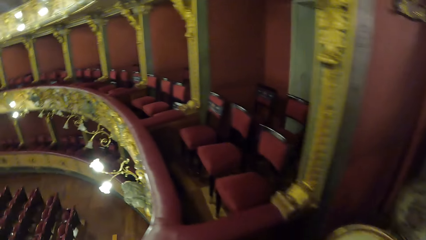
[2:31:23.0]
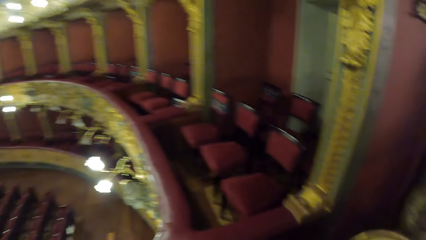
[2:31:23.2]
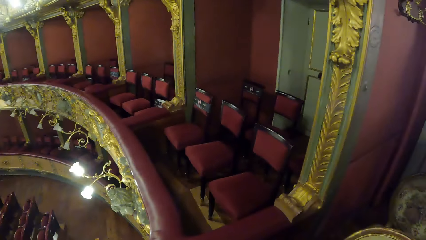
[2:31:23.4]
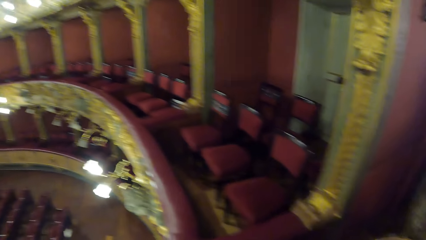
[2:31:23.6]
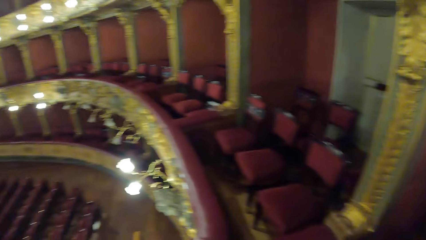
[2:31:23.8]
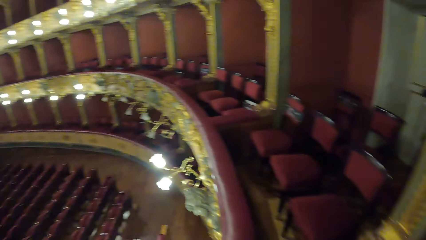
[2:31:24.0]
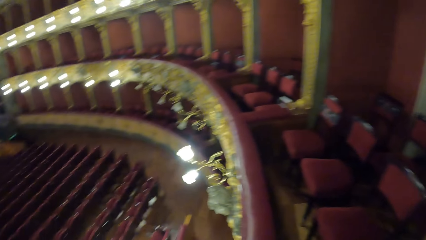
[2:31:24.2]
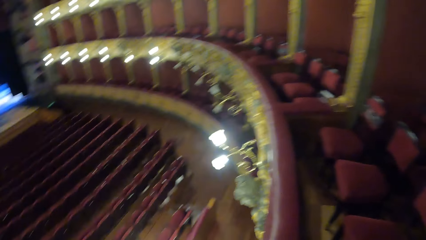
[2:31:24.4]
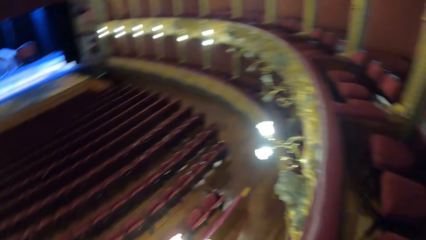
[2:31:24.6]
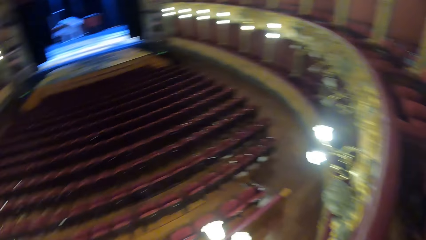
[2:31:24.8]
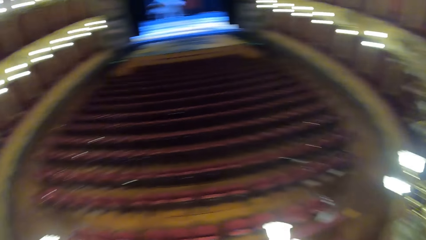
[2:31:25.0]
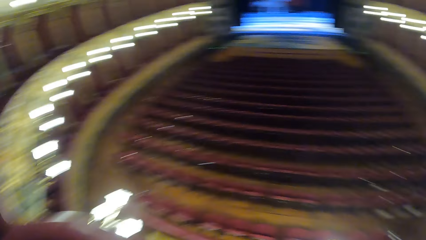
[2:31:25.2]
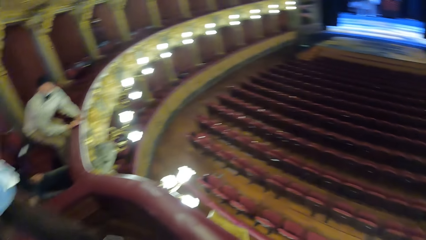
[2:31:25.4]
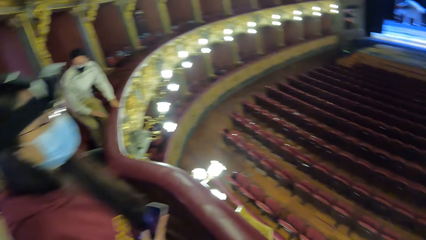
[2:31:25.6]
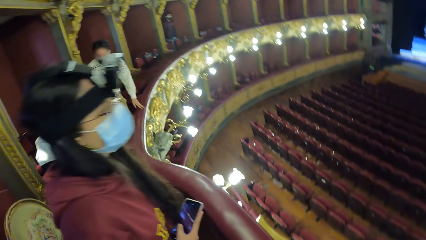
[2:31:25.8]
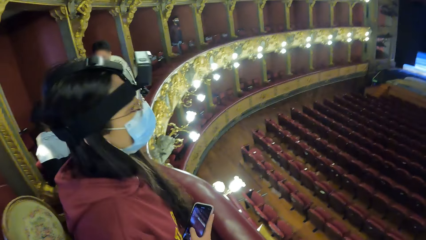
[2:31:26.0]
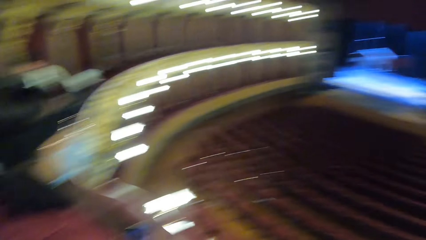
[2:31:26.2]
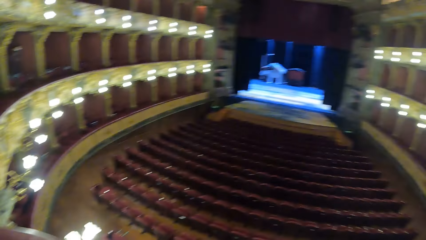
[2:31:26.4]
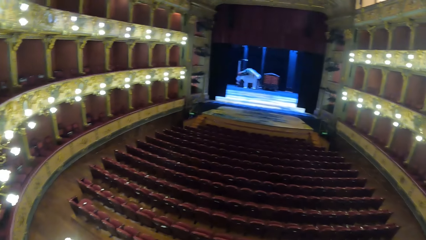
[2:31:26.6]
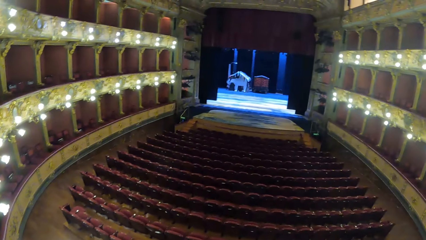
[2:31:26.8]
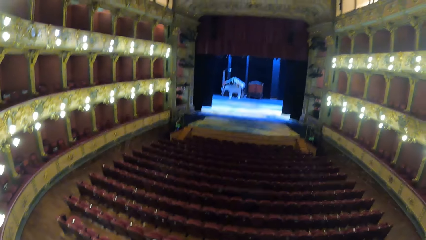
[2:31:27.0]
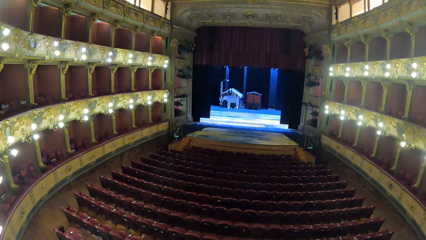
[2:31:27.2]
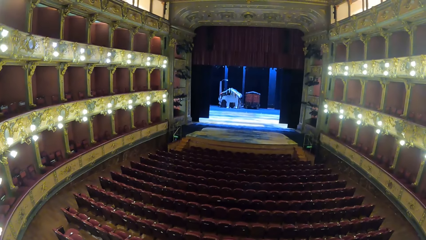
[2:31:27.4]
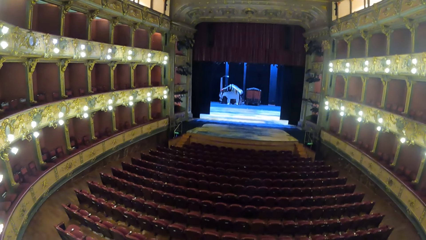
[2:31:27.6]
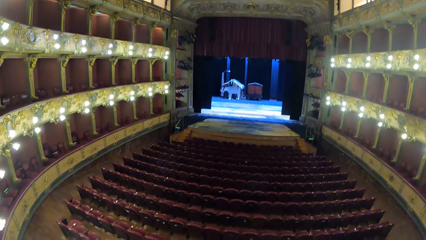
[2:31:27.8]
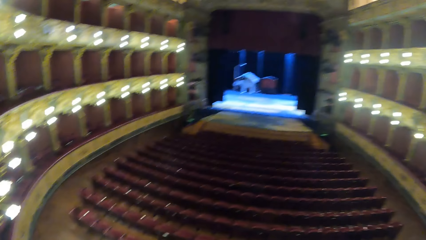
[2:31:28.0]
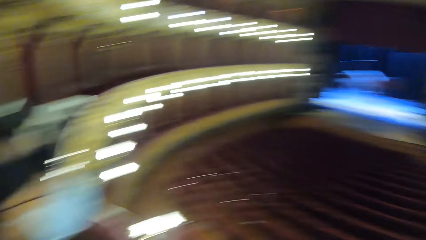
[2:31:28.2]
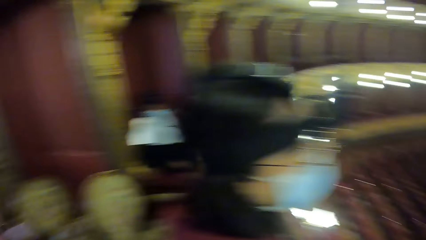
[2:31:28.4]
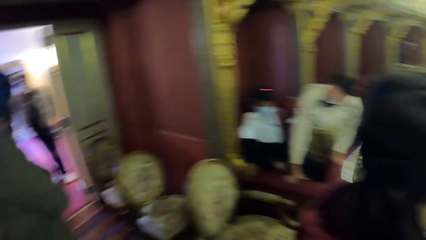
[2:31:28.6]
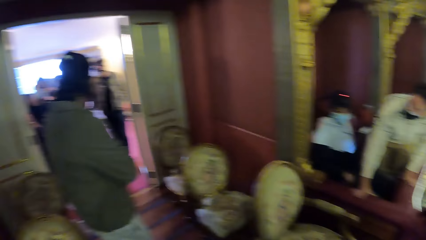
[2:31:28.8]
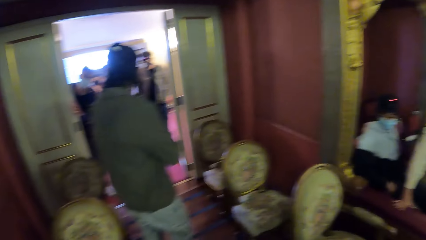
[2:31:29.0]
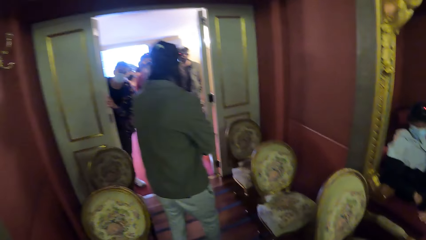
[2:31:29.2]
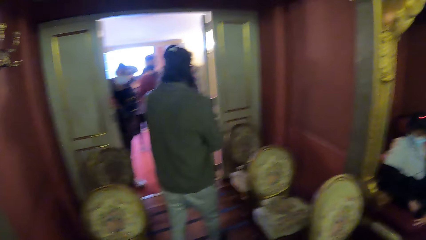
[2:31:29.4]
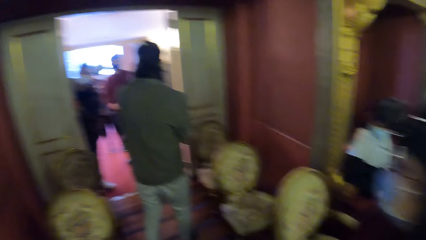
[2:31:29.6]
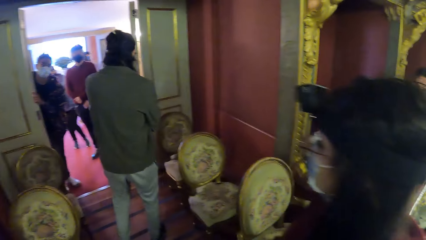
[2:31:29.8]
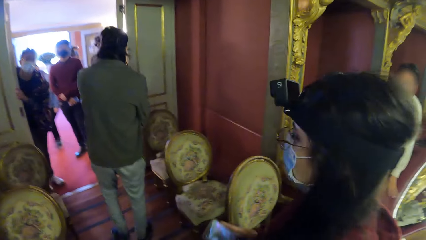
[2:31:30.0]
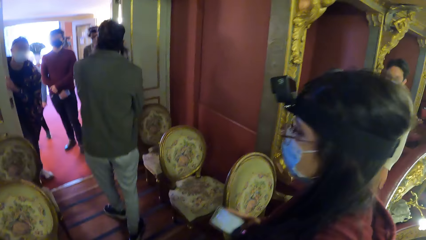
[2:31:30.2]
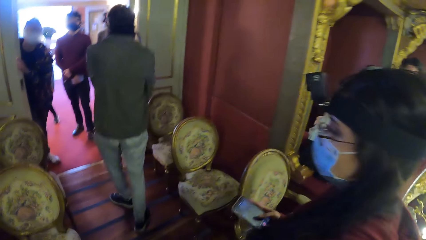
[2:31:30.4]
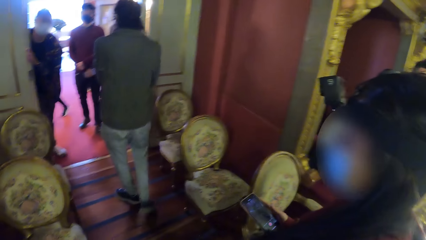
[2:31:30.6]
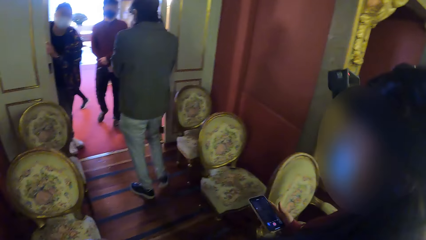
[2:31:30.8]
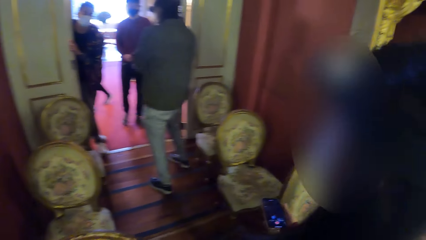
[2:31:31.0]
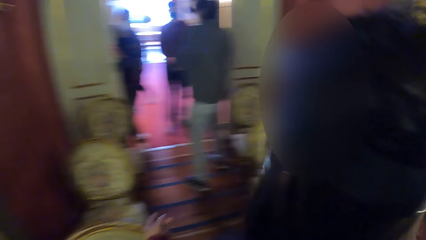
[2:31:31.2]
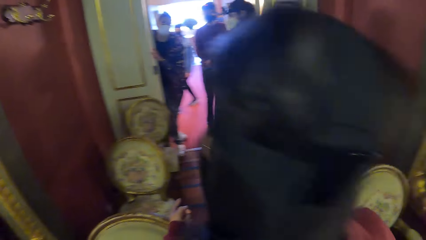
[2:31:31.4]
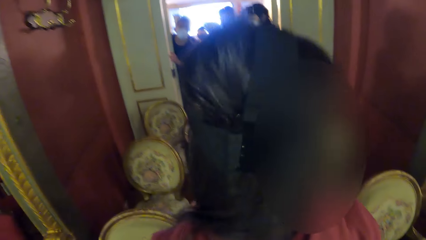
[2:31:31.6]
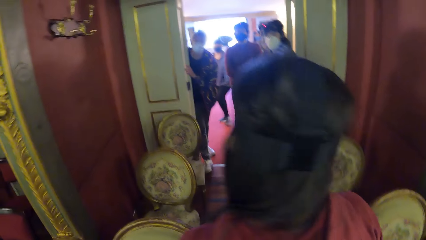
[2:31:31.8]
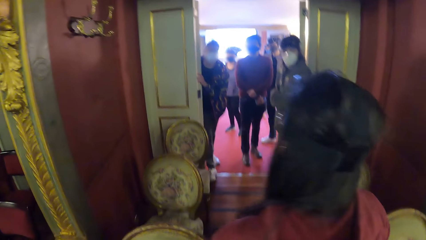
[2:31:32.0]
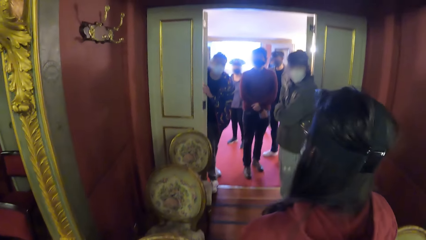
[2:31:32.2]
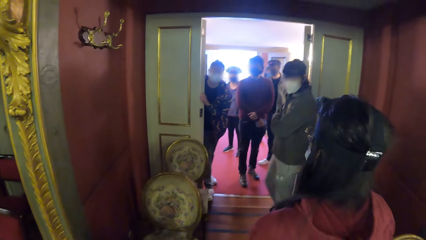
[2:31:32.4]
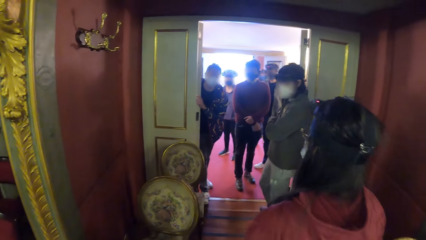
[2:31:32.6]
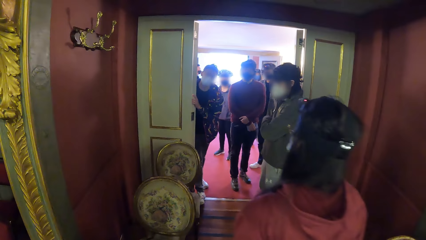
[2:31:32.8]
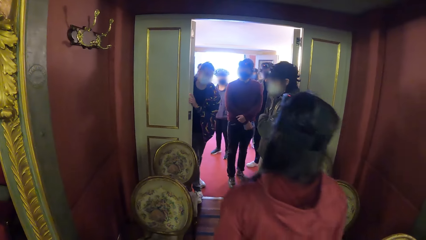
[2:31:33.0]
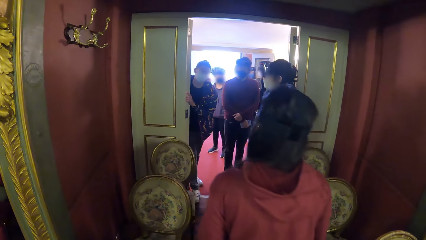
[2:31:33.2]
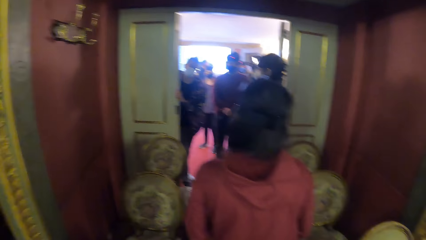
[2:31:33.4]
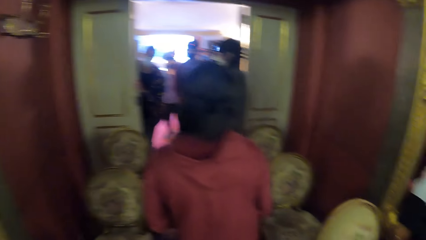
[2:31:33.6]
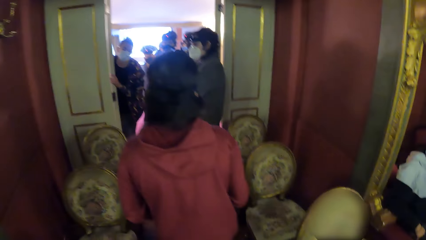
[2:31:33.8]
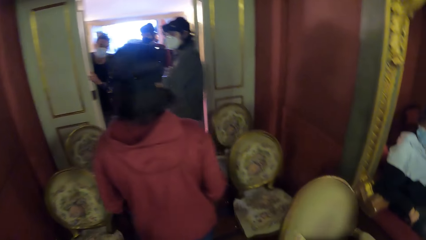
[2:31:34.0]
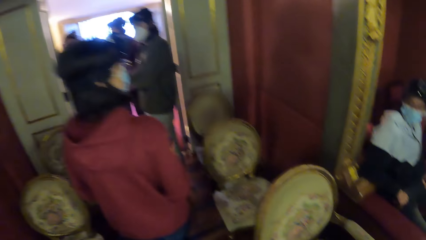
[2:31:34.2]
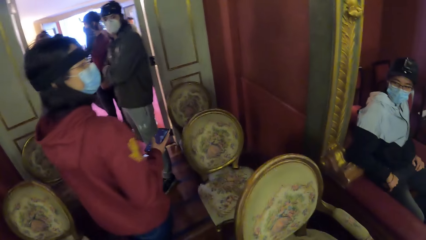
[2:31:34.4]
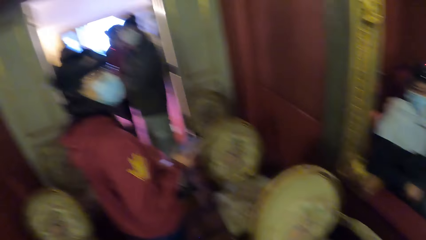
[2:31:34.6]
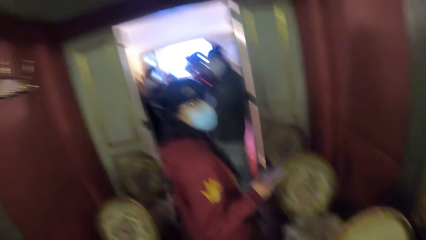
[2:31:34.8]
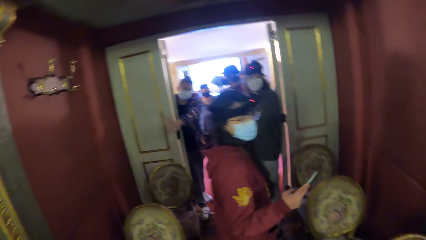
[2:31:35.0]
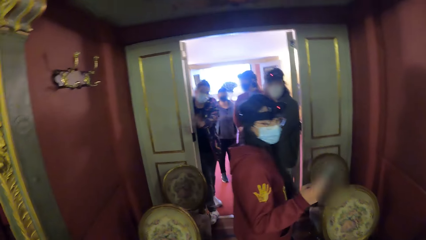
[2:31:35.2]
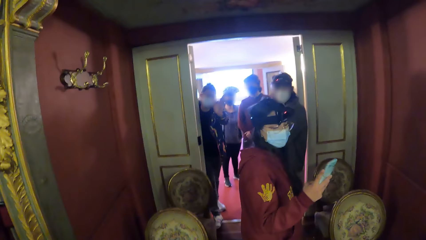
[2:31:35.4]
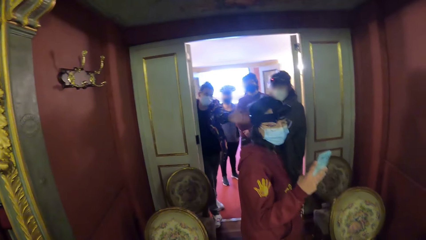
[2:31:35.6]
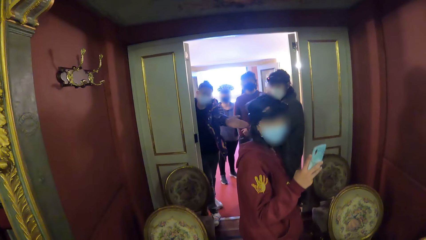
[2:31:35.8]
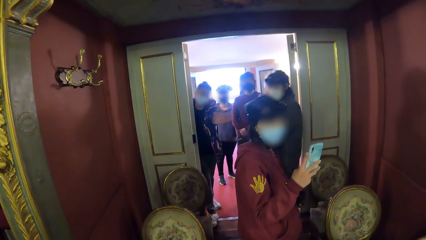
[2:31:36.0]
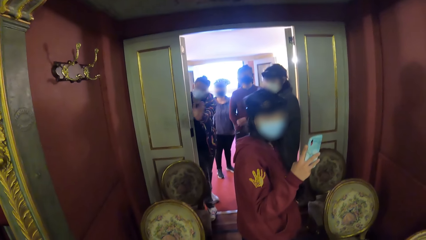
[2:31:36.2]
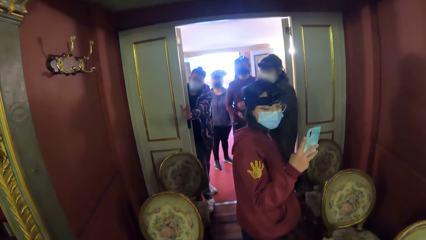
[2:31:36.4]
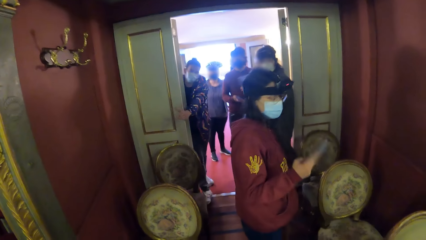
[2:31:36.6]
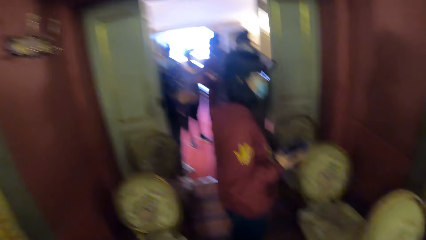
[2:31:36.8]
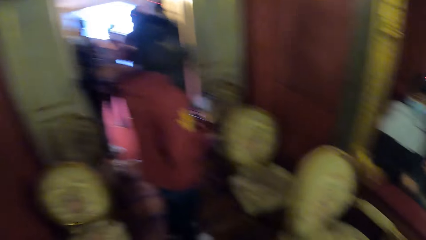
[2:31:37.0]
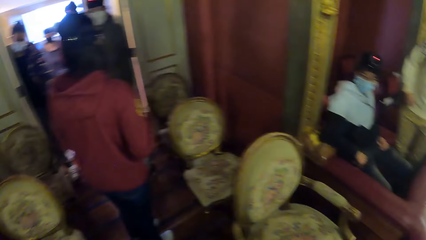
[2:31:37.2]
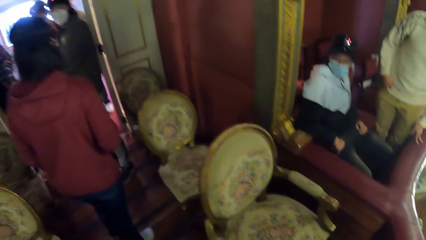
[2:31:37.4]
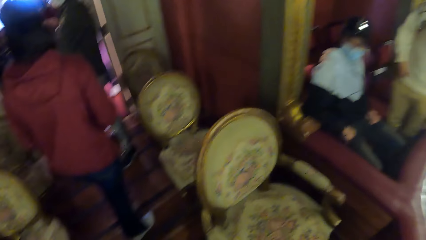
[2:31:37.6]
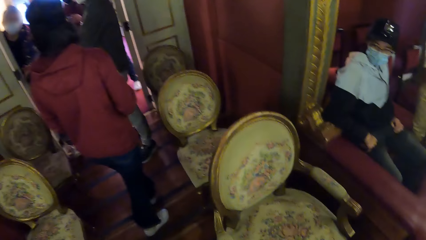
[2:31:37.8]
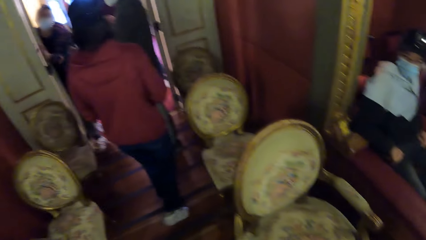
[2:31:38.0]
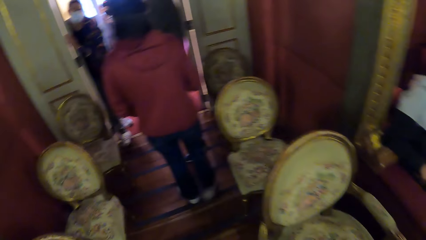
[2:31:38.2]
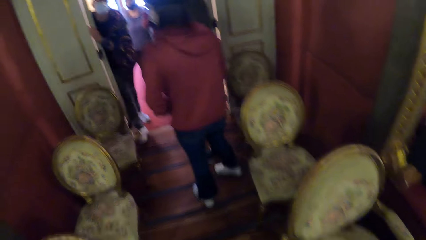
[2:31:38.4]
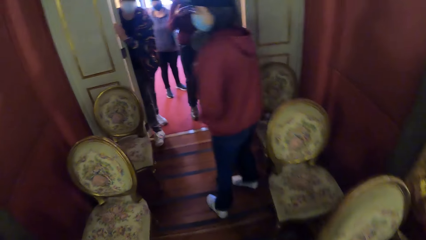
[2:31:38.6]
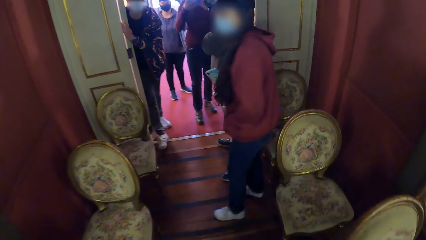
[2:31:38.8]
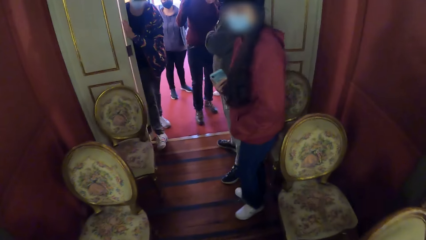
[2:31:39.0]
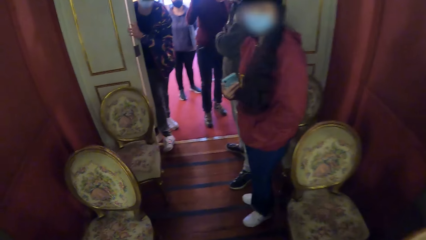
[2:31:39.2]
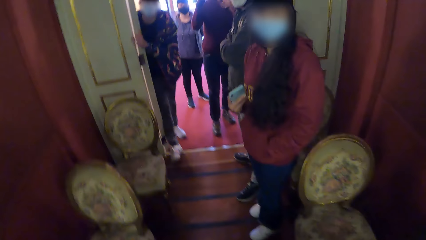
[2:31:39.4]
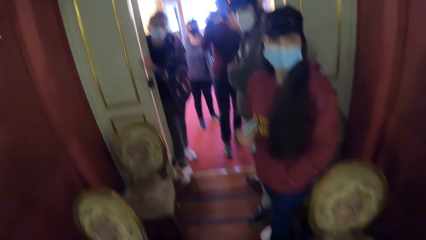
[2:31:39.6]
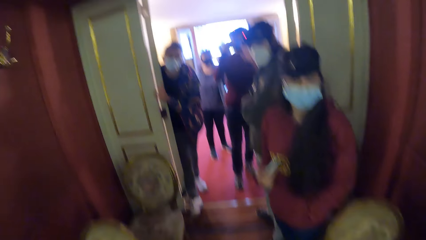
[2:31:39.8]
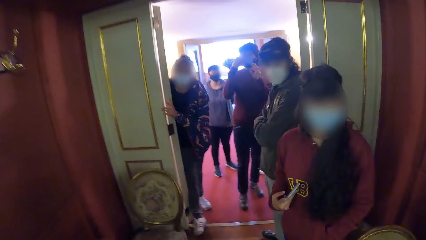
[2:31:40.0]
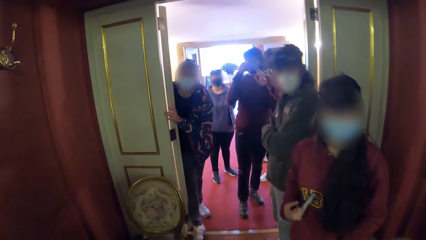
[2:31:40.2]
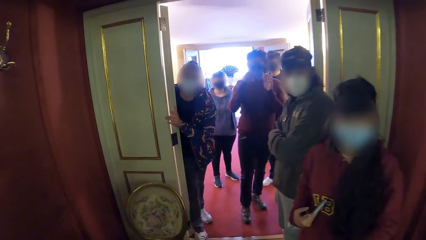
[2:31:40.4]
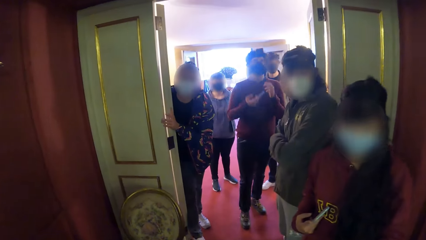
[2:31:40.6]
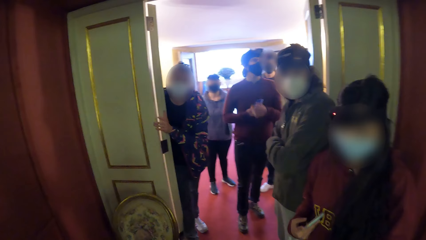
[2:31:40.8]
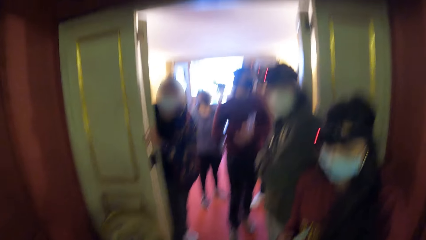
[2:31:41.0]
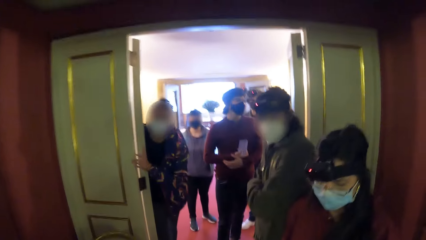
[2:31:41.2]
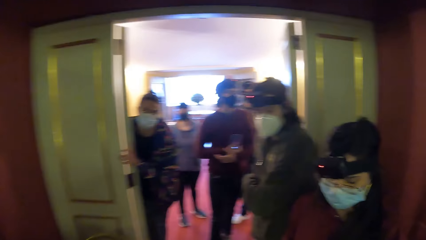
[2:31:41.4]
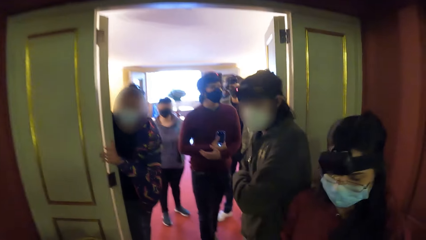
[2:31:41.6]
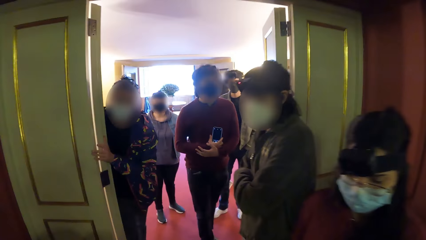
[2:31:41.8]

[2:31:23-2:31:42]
The woman operates her phone with her right hand.
